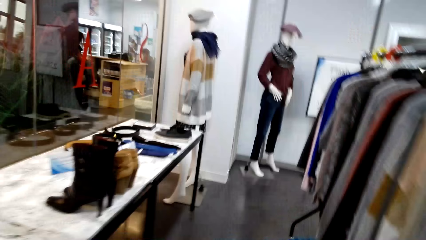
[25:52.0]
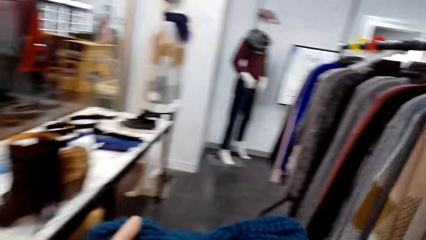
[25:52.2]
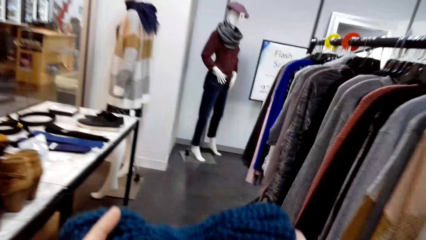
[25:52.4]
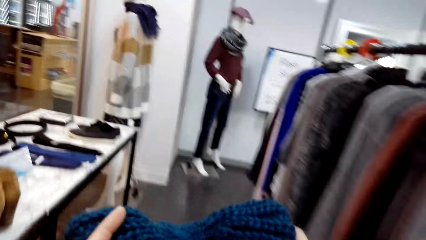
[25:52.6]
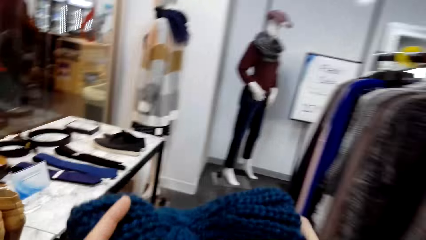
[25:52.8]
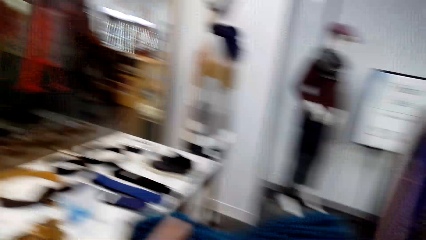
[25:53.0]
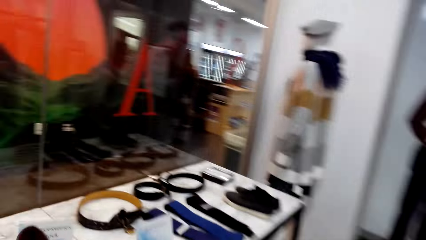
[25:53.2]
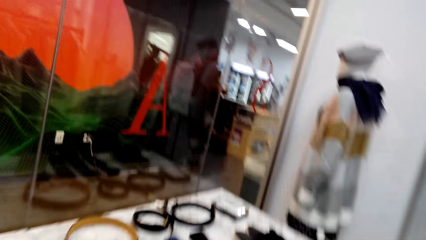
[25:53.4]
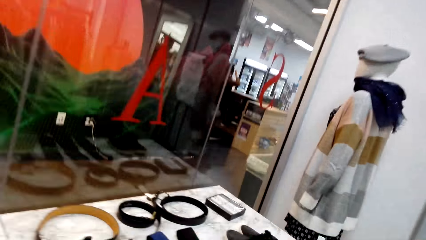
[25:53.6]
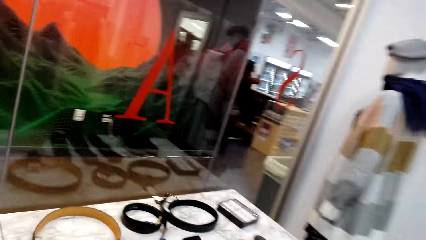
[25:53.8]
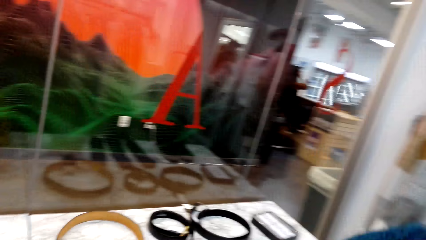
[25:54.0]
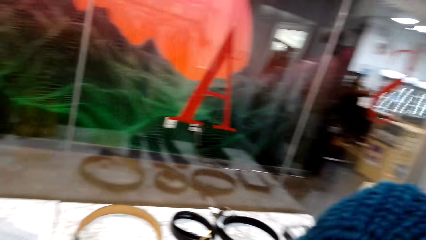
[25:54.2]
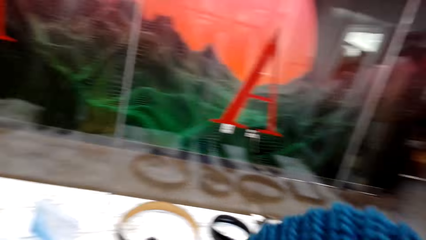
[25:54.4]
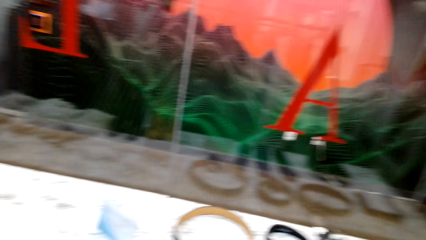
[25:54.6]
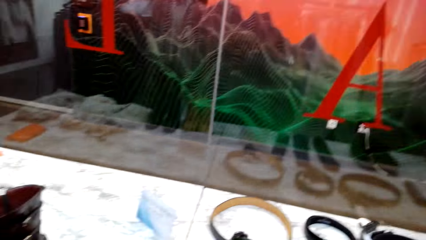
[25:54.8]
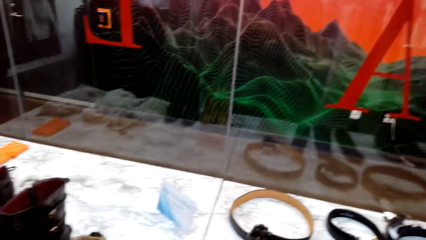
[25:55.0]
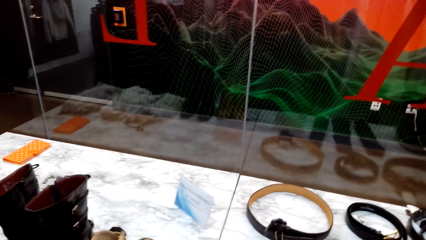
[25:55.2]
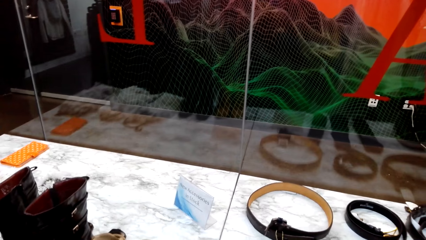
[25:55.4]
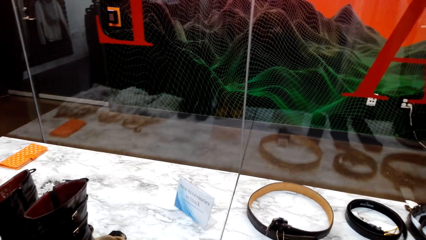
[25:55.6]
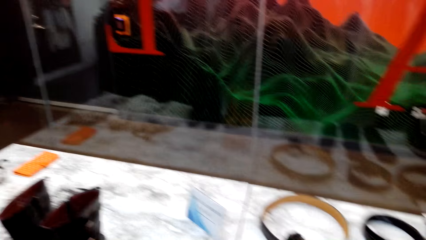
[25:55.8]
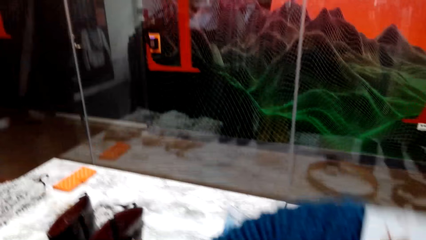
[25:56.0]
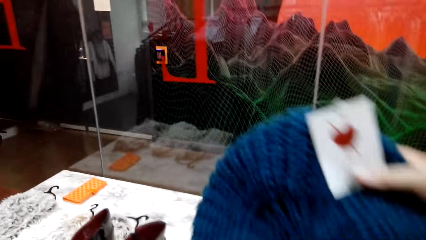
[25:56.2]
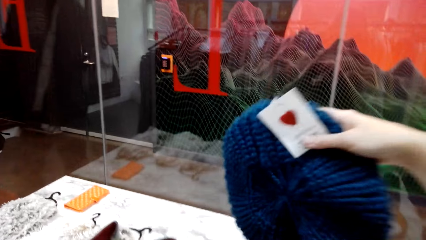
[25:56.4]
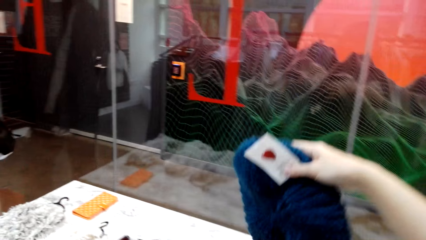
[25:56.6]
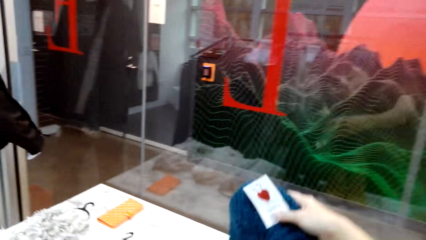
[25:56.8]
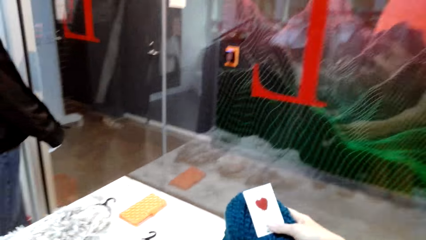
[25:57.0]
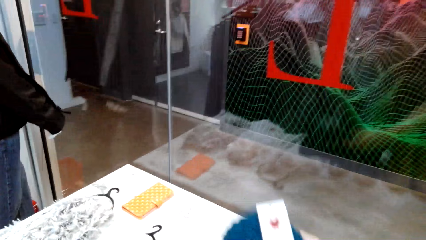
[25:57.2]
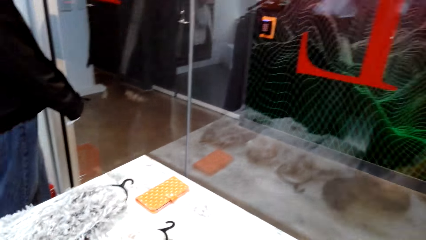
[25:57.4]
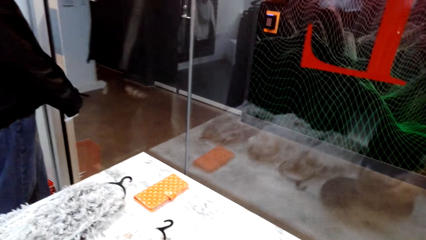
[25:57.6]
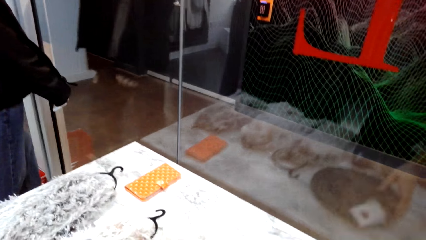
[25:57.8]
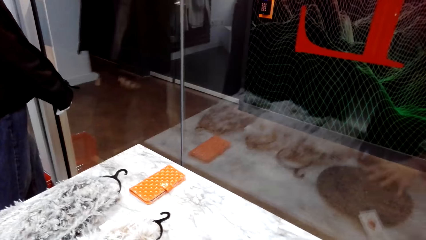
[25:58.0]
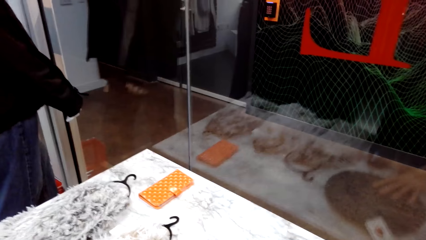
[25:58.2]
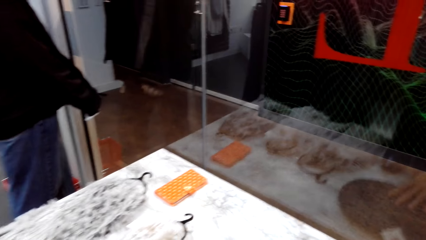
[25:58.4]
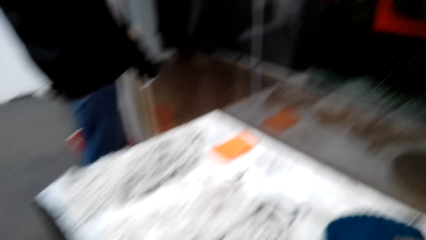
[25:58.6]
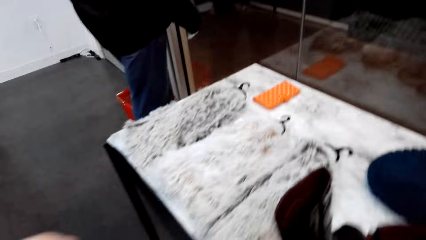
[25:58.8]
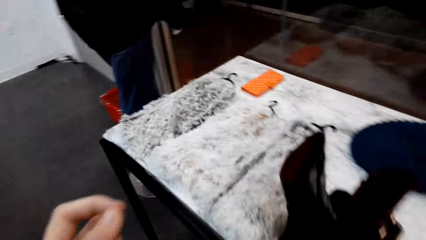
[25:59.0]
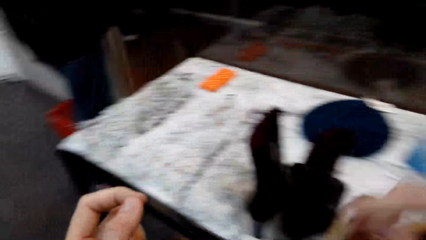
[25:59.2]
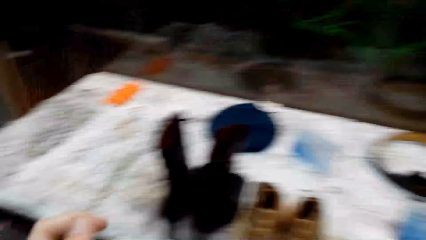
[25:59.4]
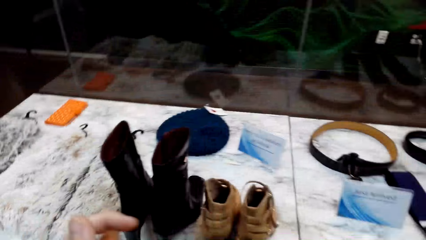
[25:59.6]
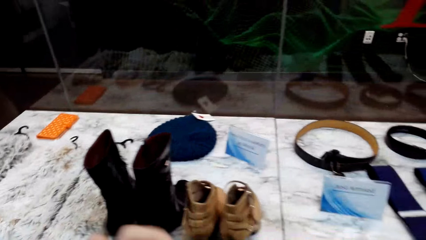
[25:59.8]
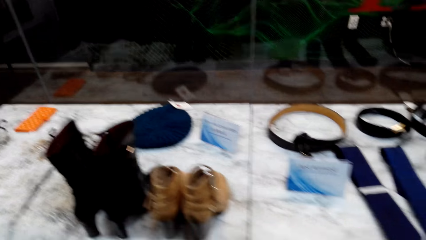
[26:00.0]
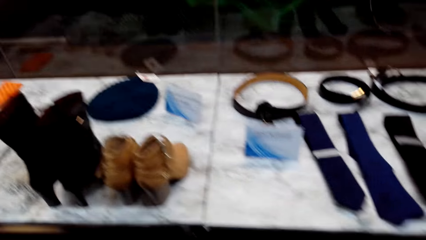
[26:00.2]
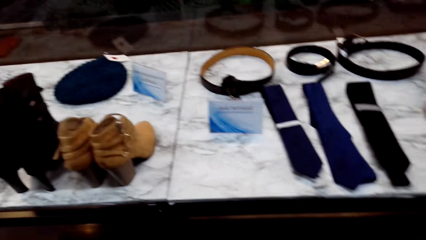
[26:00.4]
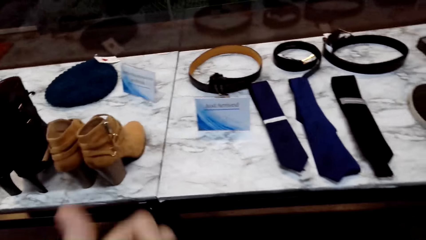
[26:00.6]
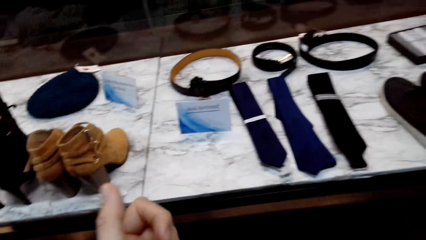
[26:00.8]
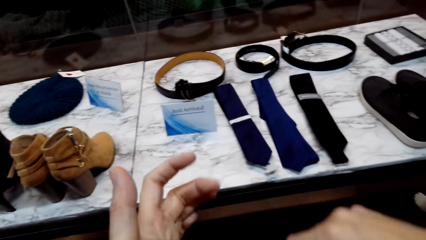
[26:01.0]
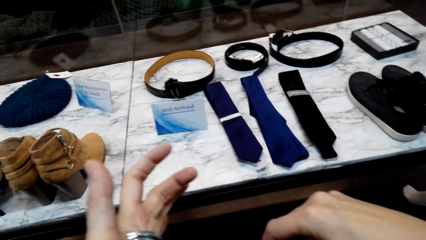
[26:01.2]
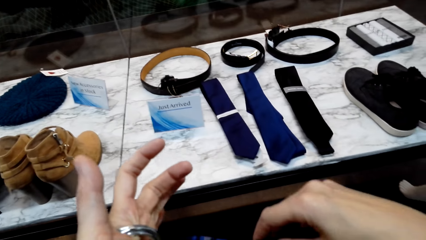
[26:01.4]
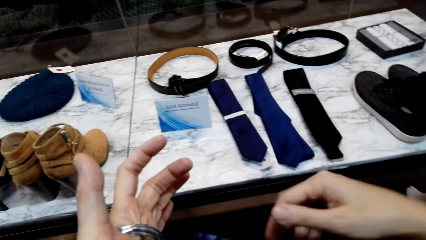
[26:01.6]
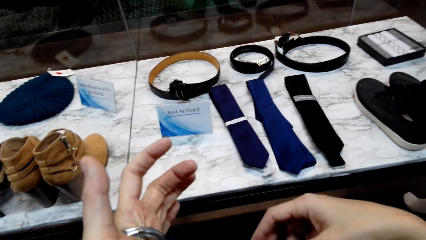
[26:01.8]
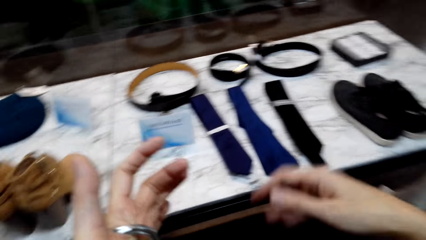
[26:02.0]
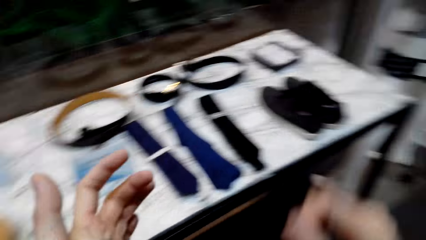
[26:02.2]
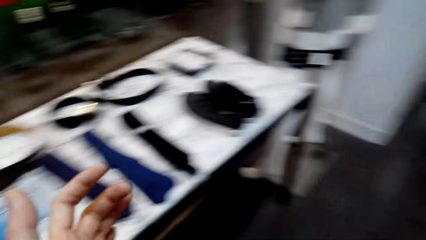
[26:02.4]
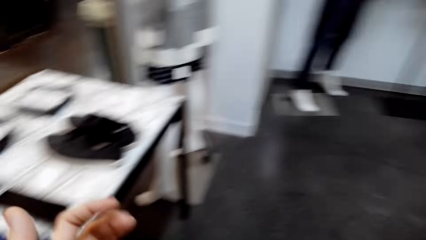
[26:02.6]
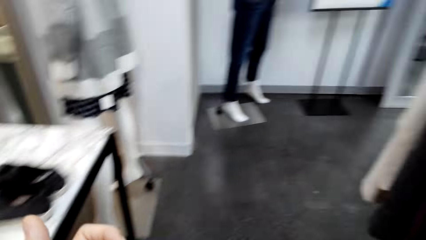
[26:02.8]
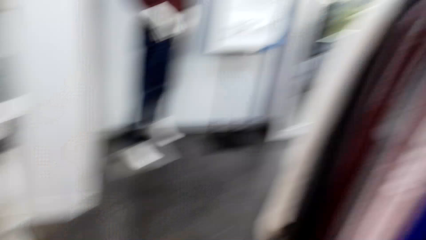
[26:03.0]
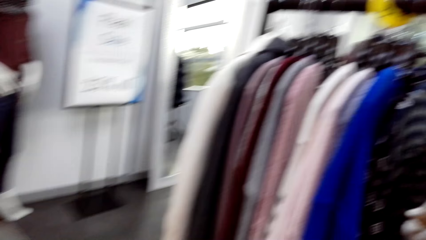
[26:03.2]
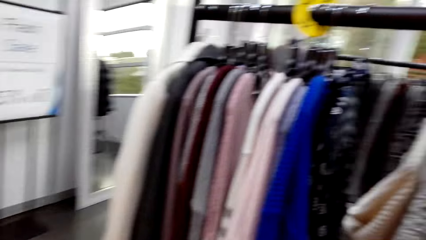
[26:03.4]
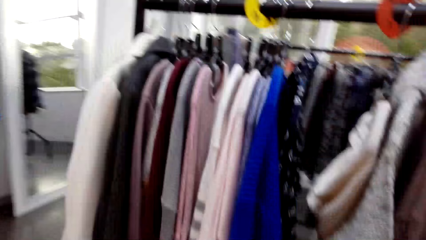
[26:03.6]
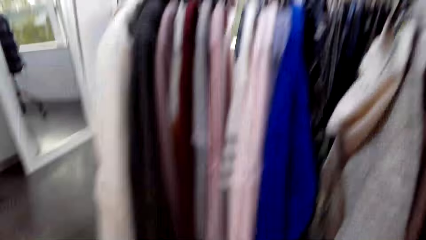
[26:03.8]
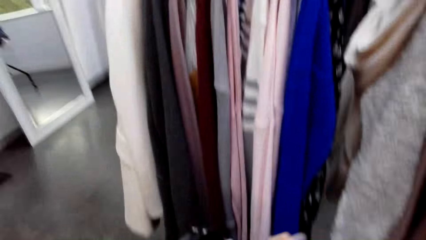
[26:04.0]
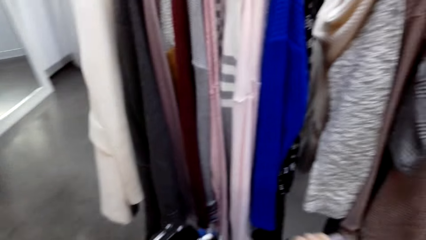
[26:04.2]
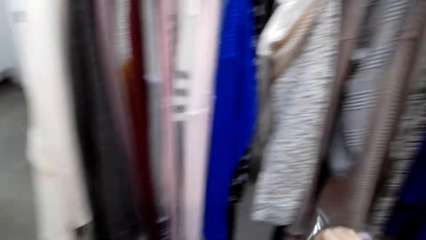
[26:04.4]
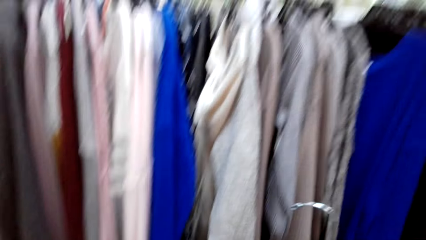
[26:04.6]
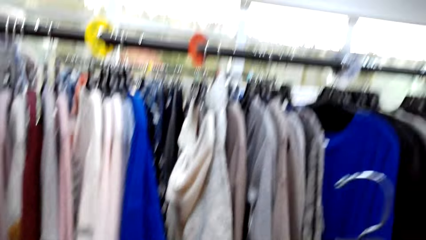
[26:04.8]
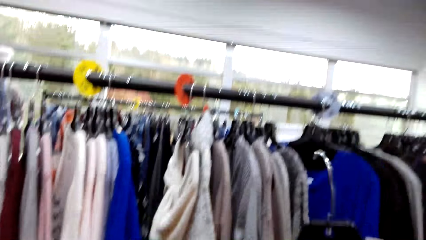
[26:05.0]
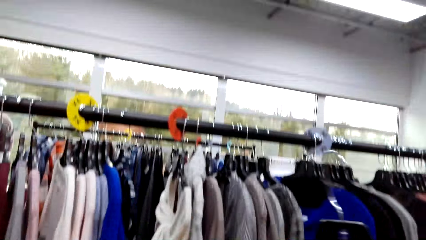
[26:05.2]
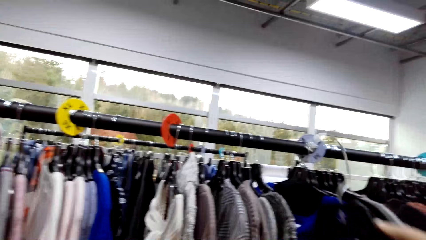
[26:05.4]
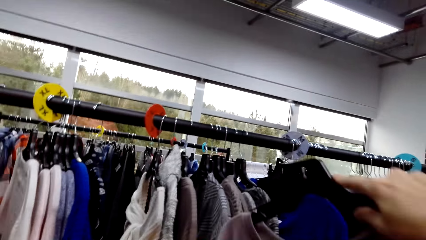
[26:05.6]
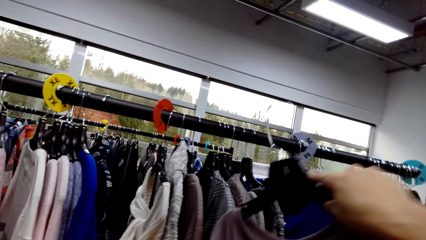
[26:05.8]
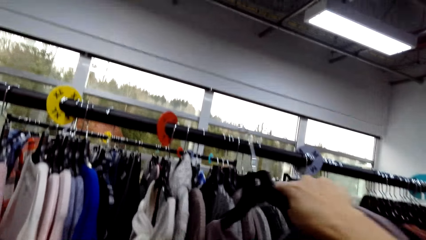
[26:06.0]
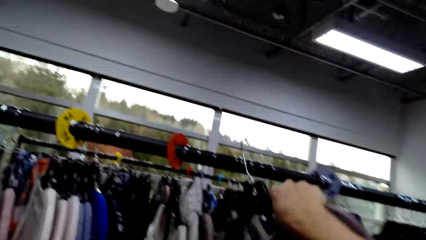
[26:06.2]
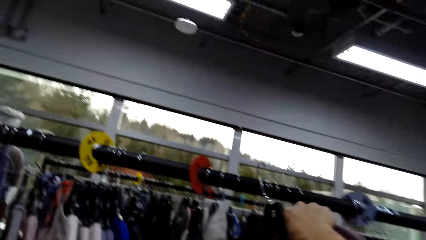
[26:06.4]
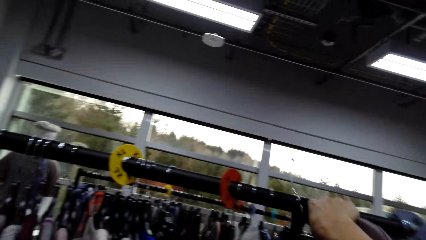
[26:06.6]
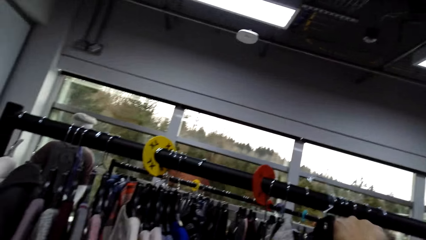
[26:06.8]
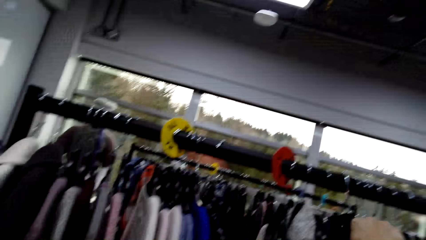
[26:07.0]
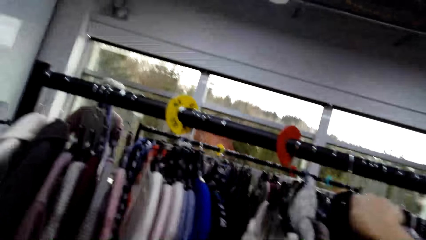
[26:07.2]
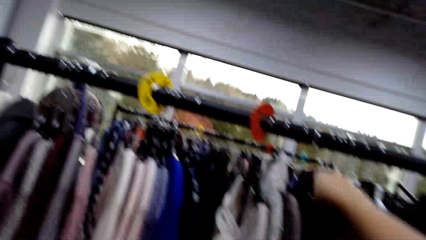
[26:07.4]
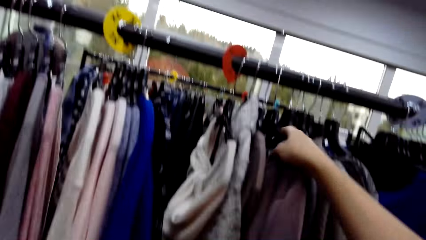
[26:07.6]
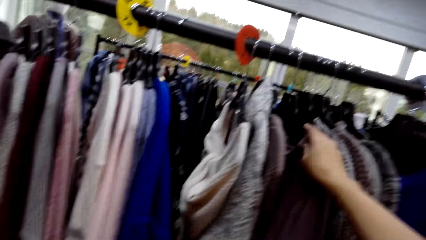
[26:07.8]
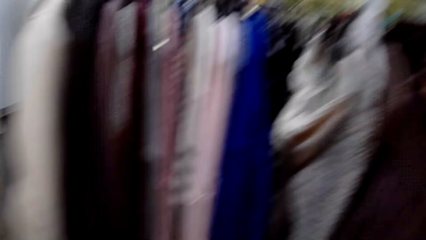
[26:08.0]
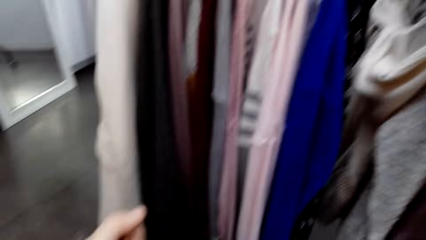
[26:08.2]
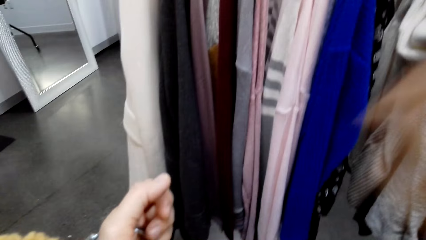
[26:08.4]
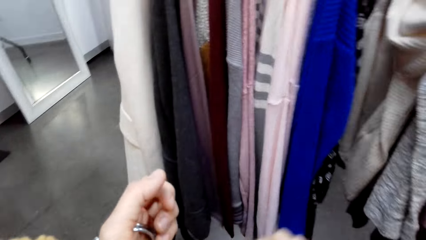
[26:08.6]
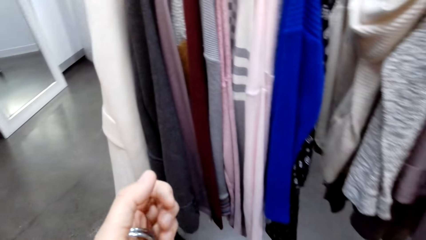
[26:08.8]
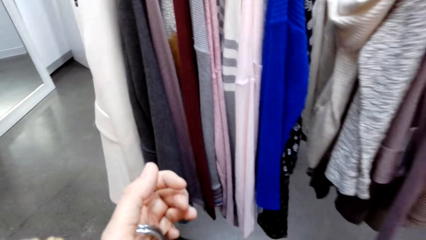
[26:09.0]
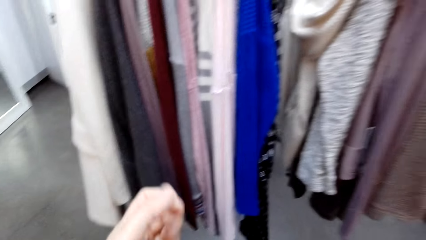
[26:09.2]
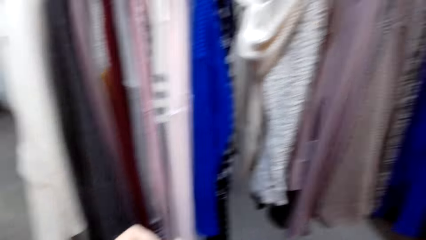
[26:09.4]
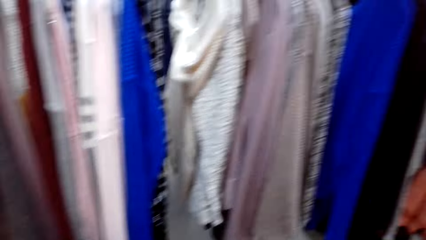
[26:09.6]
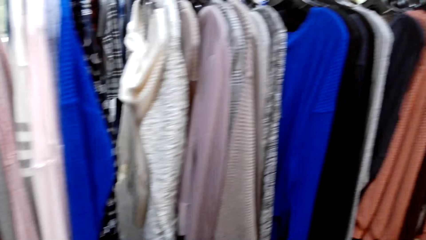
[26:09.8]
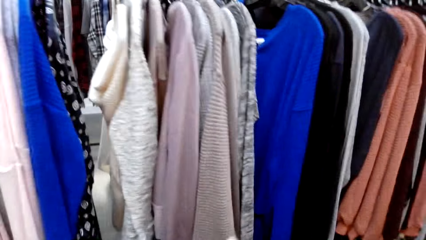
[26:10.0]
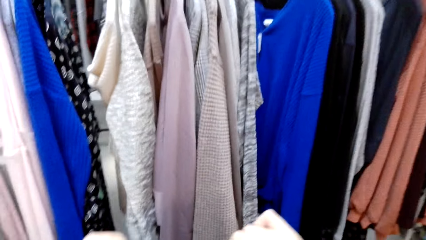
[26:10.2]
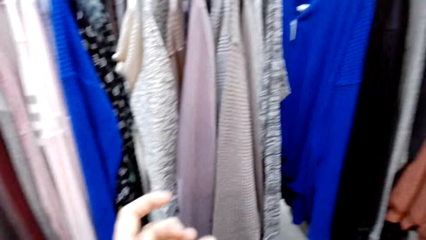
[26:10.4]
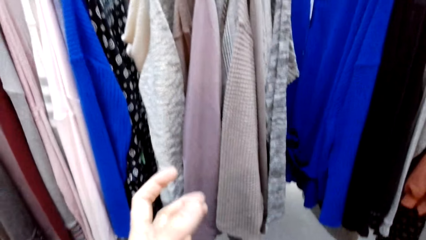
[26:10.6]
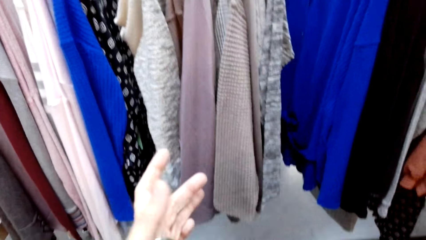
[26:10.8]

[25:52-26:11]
The camera wearer turns to the side. They walk around. They hold a cloth. They put the cloth on a shelf. They turn to the side. They walk in the room. They hold the cloth on a hanger. They put the cloth on the hanger. They turn to the side.
